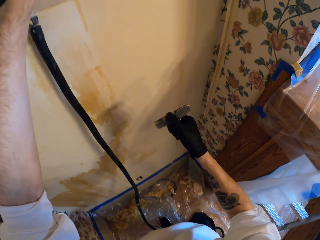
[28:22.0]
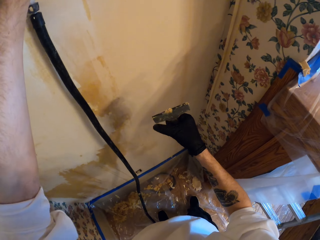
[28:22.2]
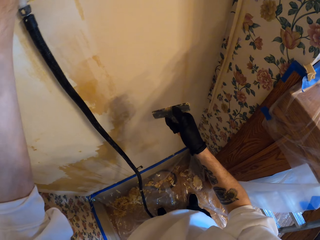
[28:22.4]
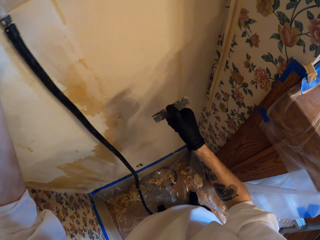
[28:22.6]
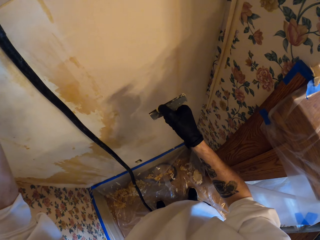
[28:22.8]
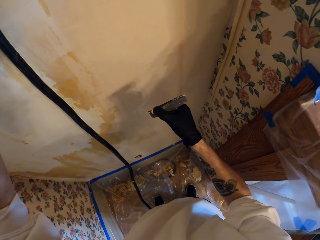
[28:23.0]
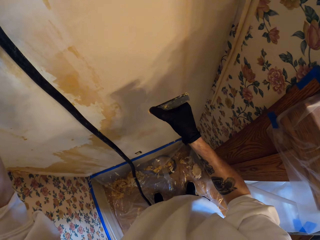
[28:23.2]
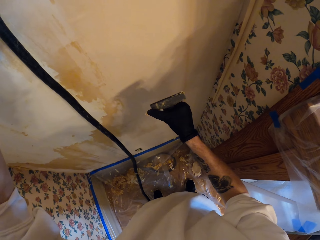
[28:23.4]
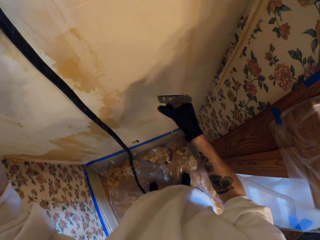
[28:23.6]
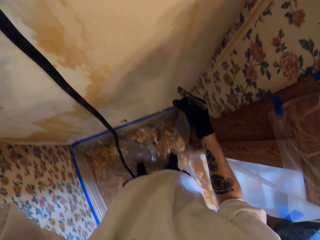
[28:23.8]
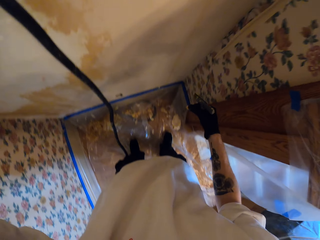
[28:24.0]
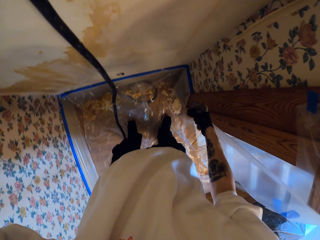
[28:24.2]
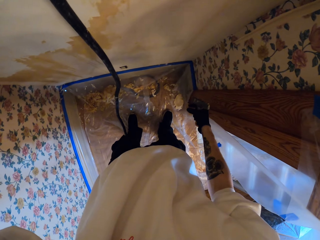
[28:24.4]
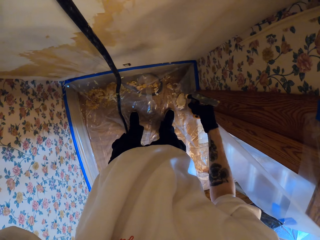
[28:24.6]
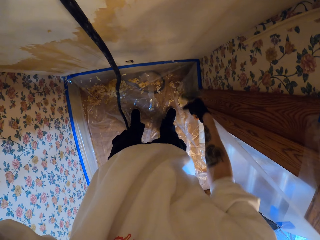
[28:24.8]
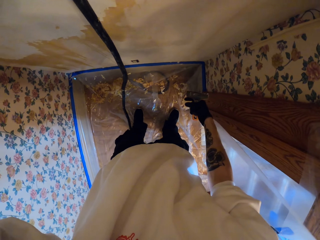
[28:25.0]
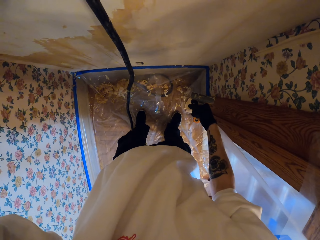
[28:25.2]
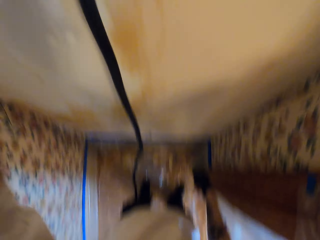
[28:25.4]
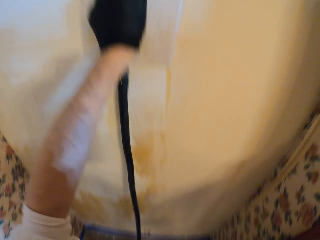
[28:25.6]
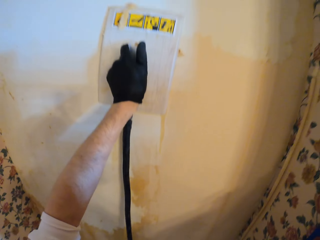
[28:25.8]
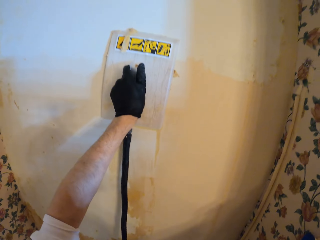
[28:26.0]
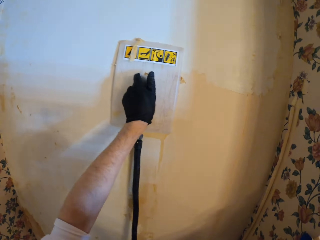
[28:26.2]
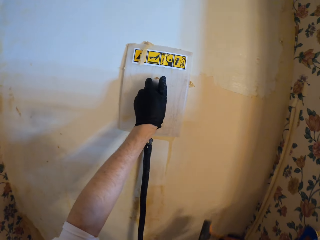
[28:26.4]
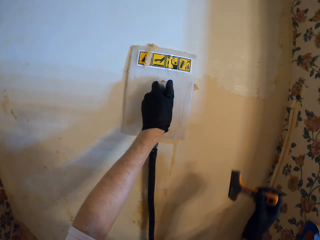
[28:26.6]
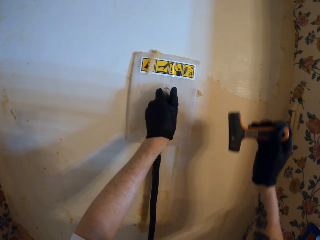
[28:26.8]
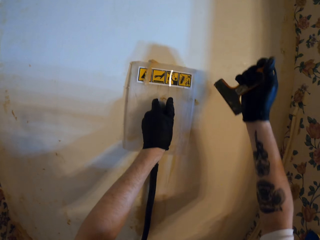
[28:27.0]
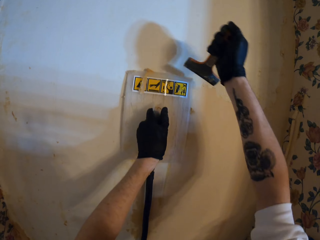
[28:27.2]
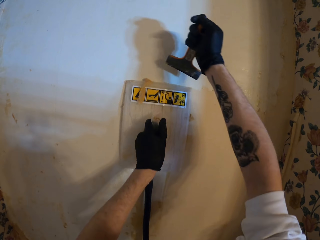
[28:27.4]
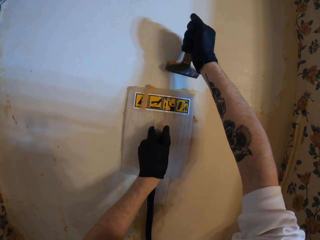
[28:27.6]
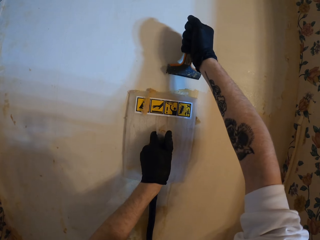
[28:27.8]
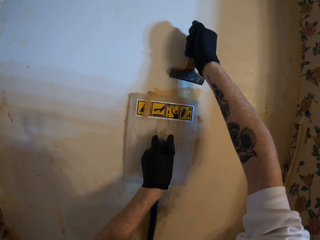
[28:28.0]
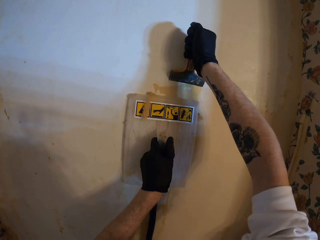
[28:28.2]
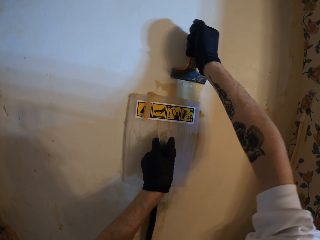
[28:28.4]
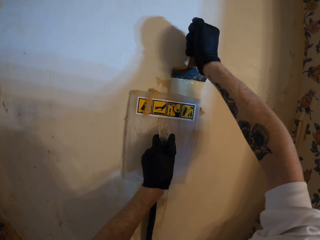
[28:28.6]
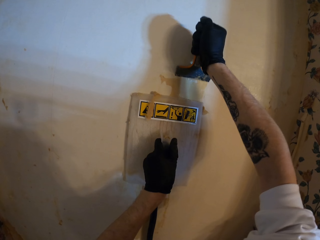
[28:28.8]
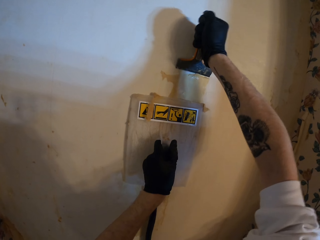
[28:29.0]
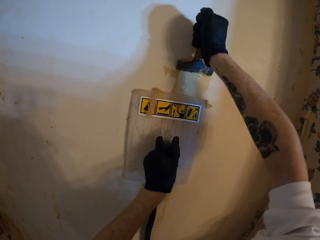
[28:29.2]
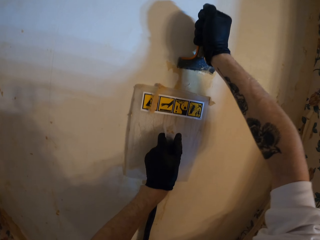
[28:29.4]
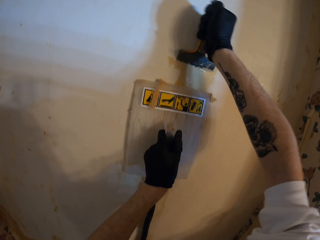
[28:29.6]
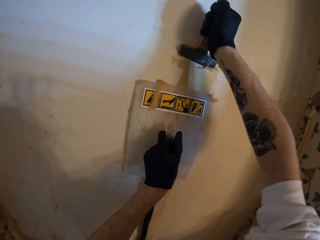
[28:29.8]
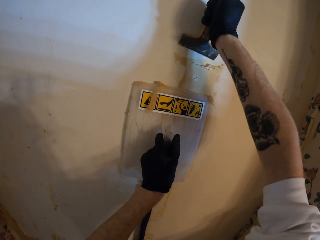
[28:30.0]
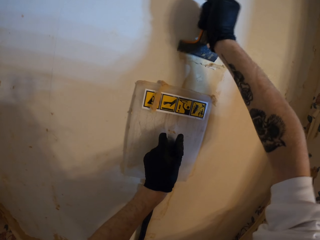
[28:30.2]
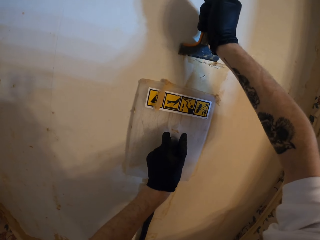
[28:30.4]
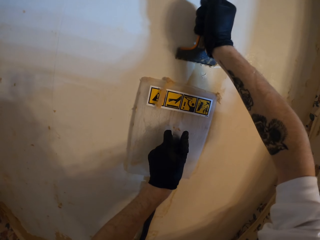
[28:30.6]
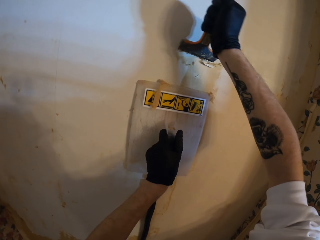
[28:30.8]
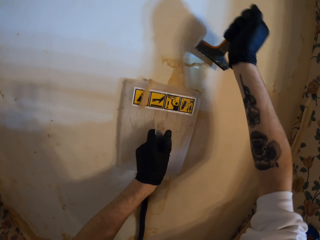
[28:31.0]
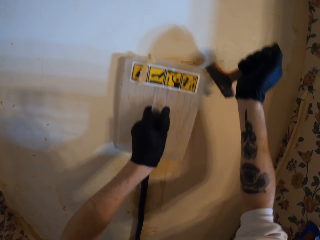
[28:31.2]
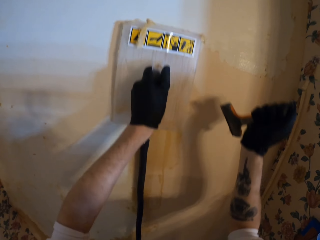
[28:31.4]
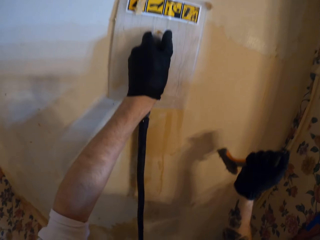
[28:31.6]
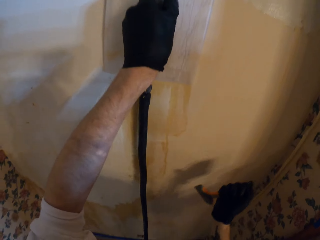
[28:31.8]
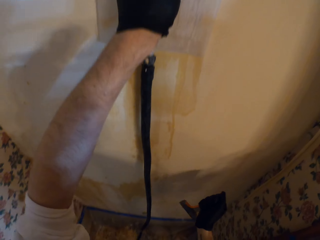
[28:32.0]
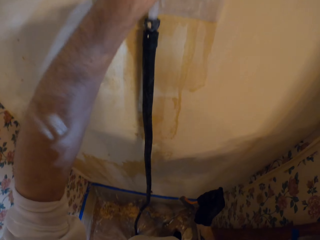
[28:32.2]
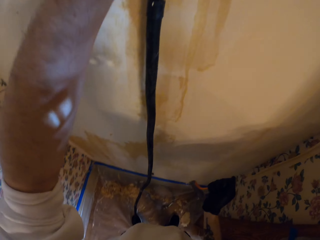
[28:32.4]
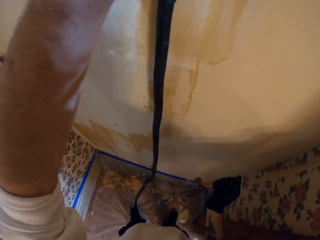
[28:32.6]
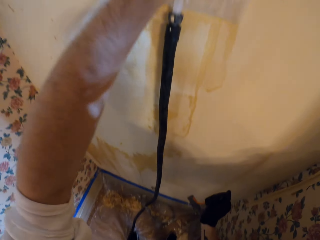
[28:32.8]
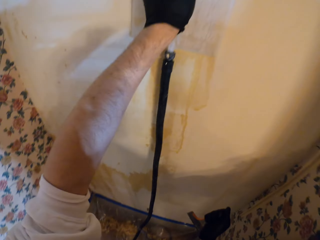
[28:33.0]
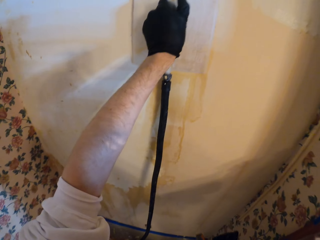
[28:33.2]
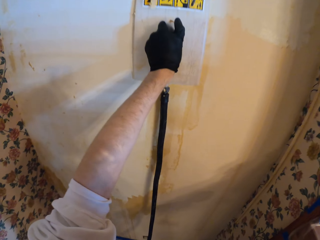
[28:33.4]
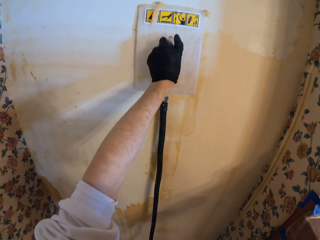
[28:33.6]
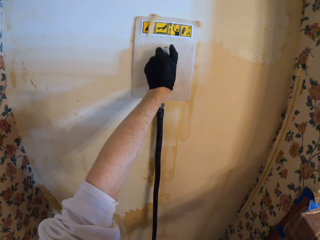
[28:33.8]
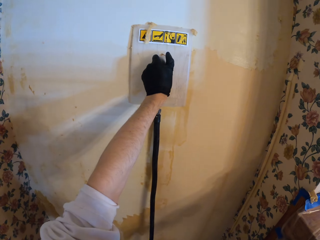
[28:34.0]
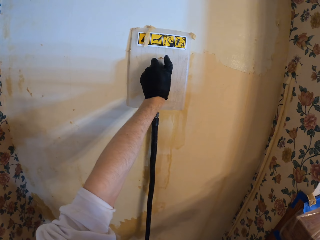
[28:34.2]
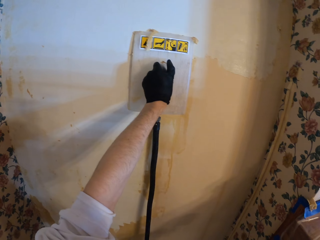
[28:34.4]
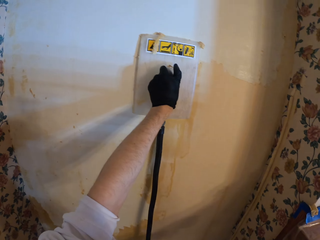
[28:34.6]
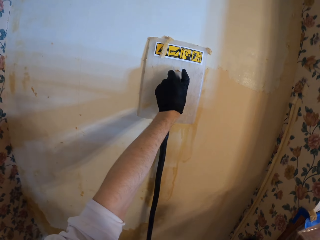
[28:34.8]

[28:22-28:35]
The camera wearer drops waste paper off the scraper. He presses the wallpaper steamer on the room wall. He scrapes the wall in the room while dragging the wallpaper steamer down the wall. He scrubs the paint stripper with a paint scrubber. He lifts the wallpaper steamer then presses it on the wall. He heats the paint stripper.

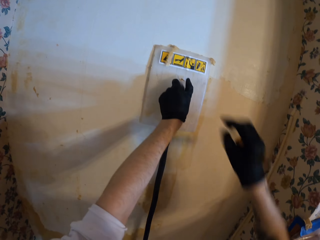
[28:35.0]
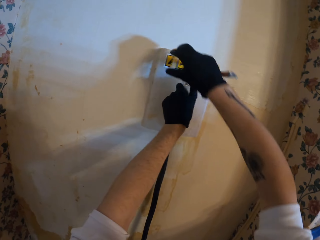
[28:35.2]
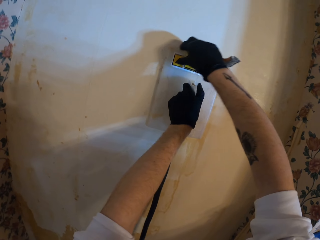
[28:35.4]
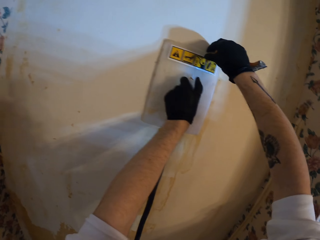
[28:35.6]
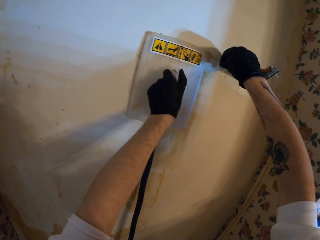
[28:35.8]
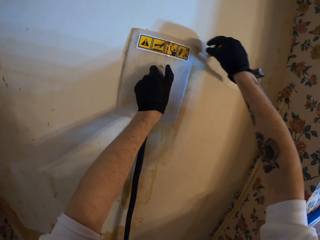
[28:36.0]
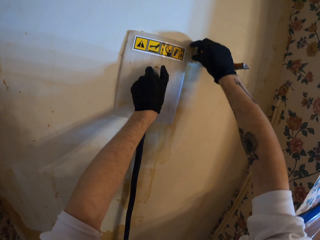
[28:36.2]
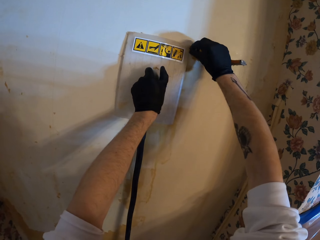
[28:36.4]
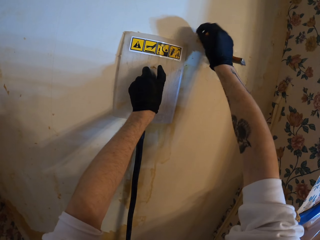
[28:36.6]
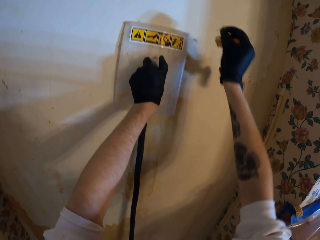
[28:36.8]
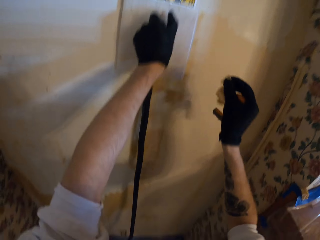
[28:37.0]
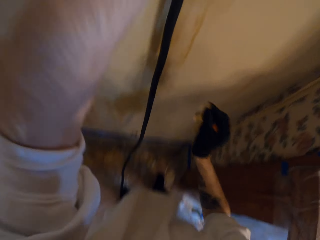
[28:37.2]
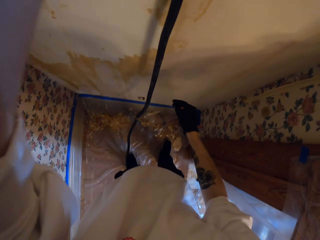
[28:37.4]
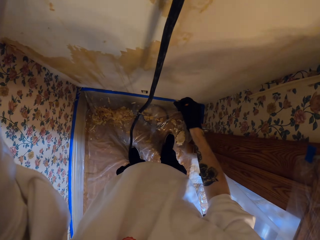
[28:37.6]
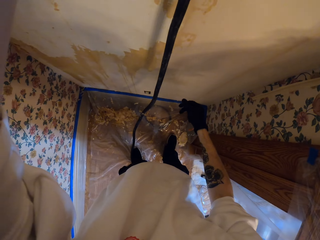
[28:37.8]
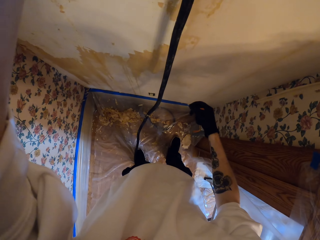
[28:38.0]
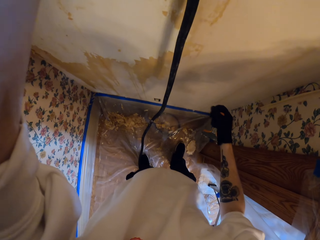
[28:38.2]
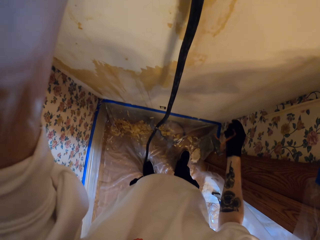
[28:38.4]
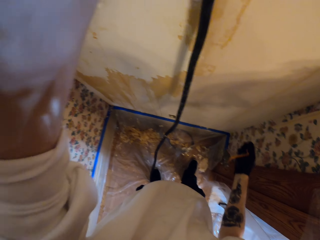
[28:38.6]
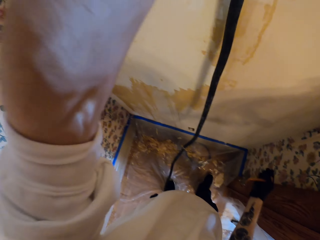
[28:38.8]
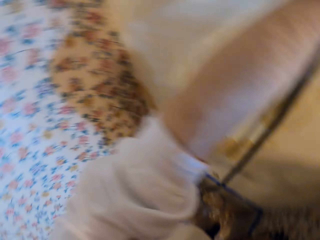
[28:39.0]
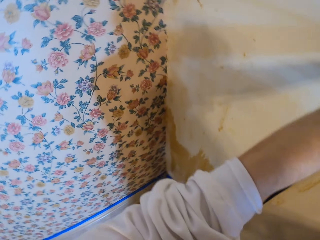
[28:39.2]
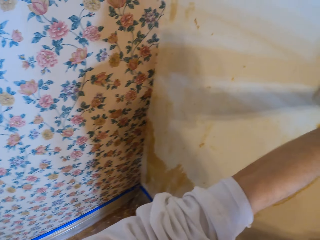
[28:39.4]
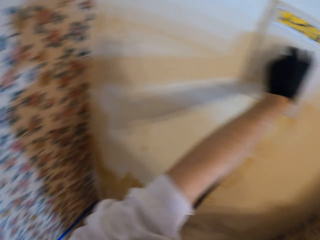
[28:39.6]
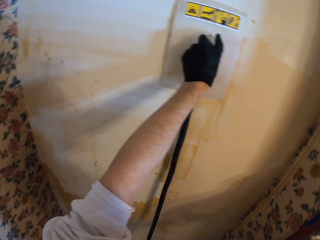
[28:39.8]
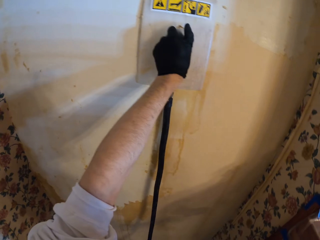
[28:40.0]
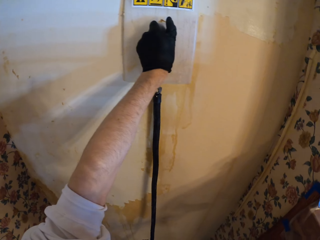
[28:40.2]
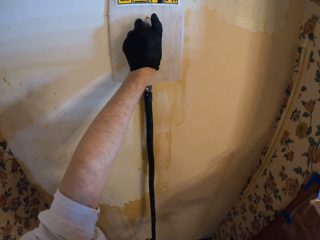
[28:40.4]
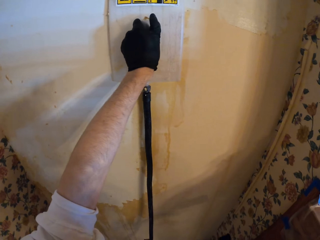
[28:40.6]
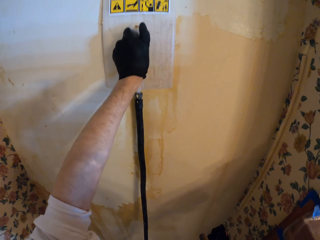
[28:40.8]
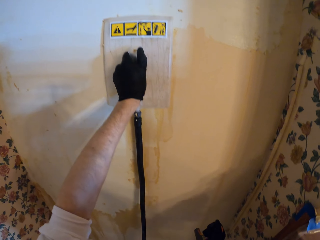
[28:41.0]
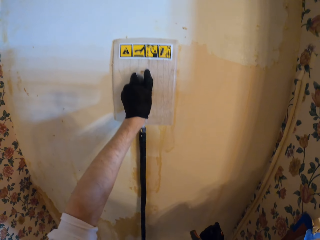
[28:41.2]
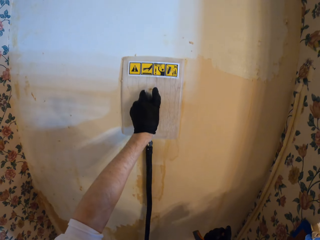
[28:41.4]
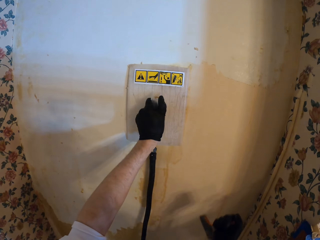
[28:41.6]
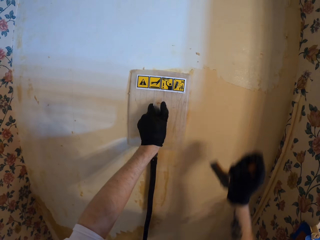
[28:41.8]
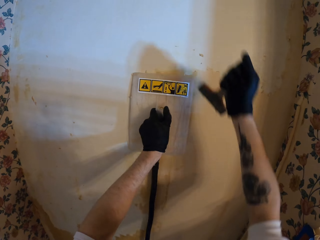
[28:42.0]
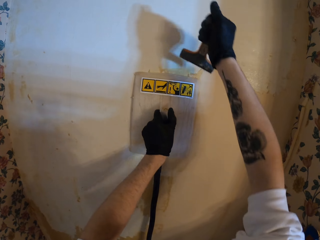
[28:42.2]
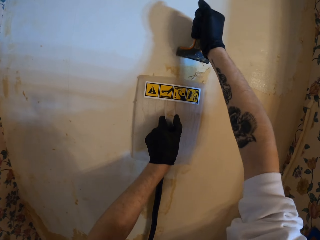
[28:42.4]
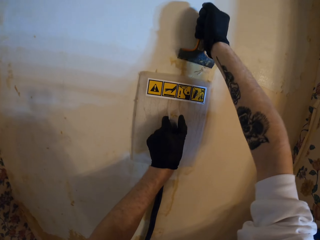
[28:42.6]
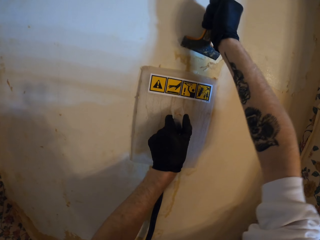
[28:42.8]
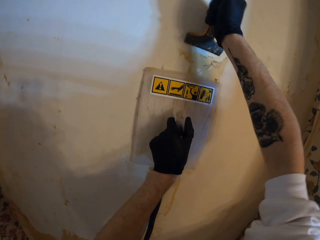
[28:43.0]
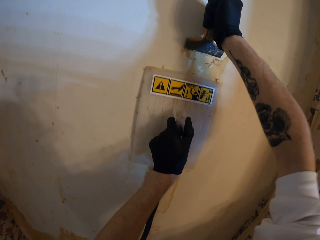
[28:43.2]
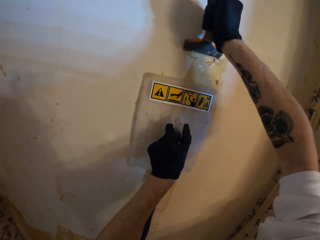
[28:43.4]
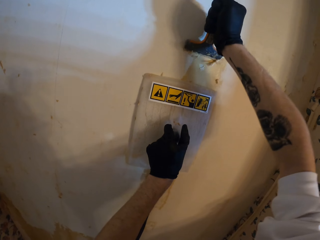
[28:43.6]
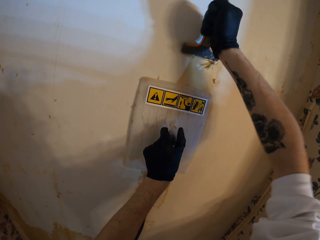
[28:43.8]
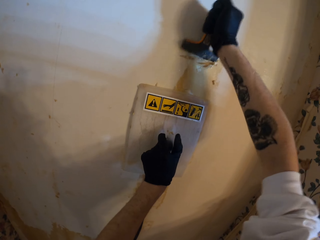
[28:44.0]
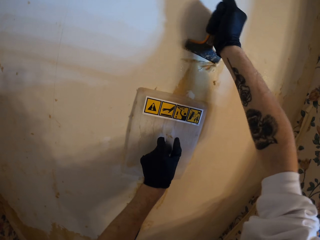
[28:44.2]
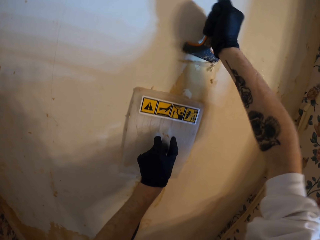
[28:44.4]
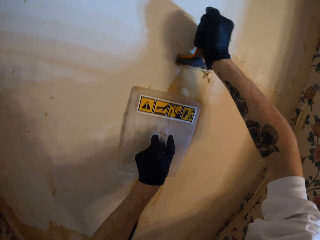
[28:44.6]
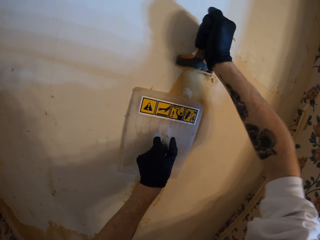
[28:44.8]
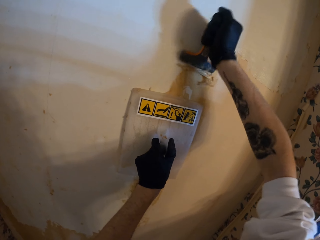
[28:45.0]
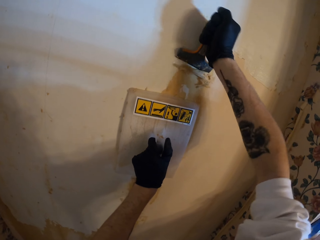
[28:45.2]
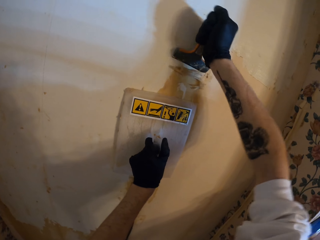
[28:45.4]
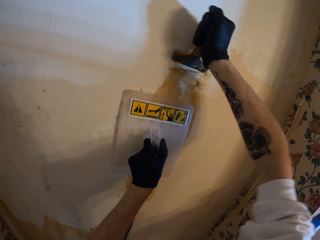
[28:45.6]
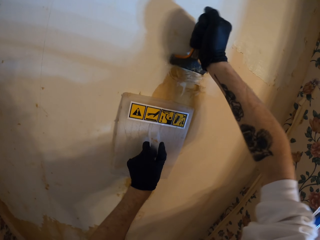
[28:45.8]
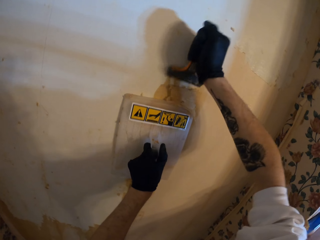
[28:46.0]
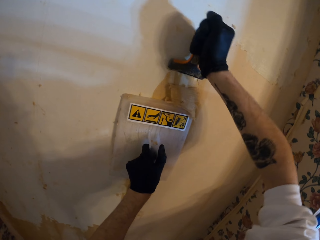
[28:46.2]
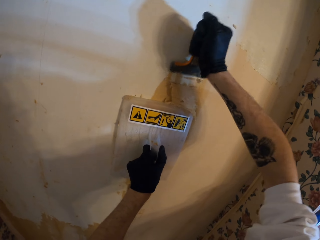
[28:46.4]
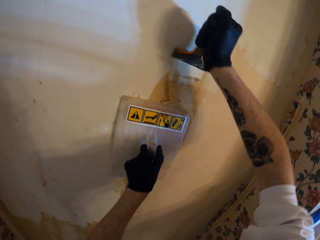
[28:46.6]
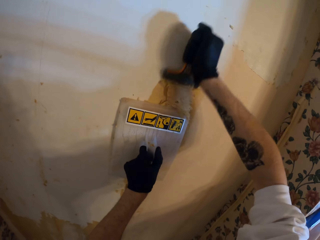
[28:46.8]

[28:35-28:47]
The camera wearer removes paper on the wall using his hand. He wipes the paint stripper with the hand. He drops waste paper on the floor of the room. He presses the wallpaper steamer on the room wall. He scrapes the wall in the room while dragging the wallpaper steamer down the wall. He scrubs the paint stripper.
